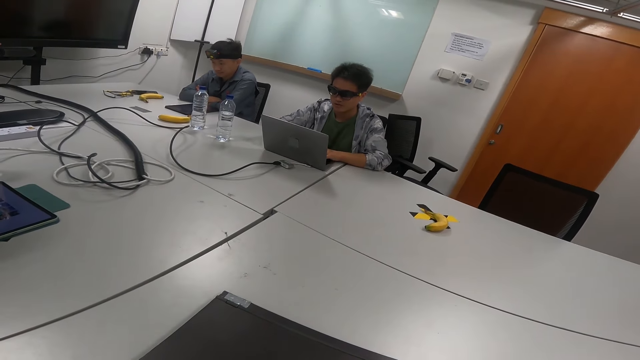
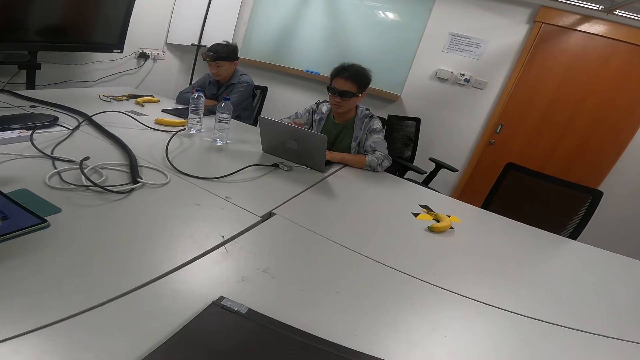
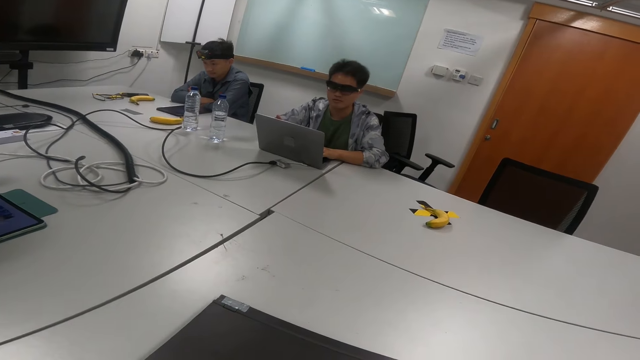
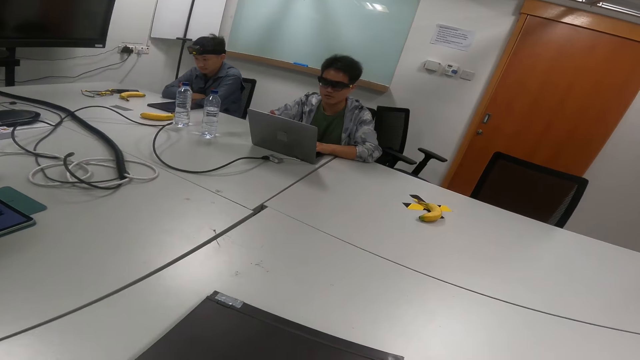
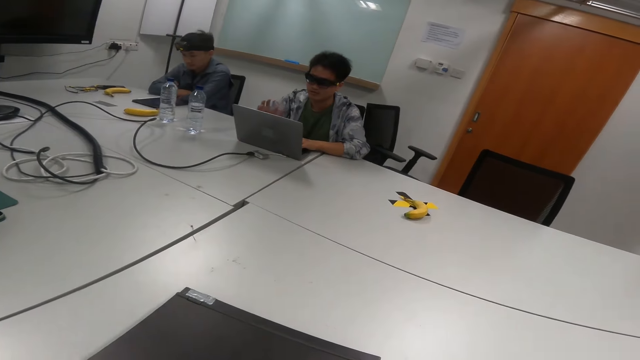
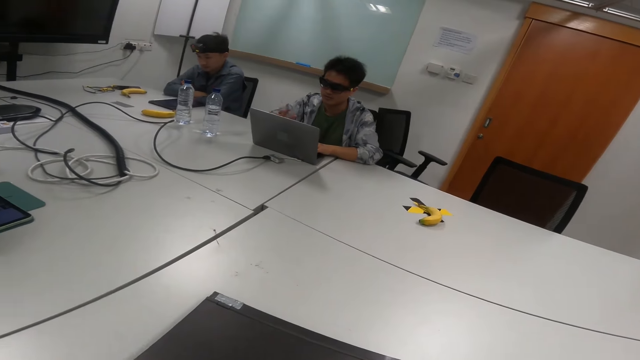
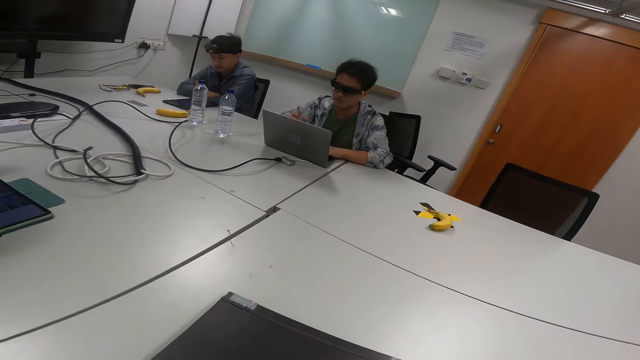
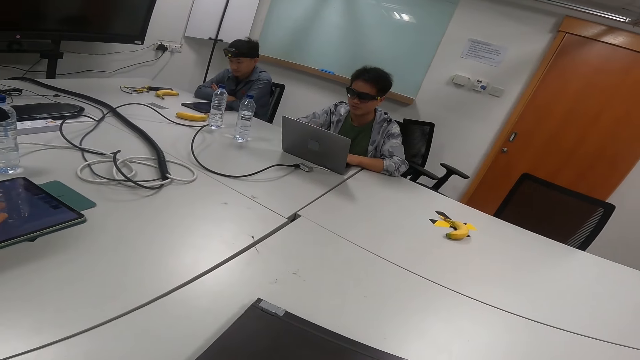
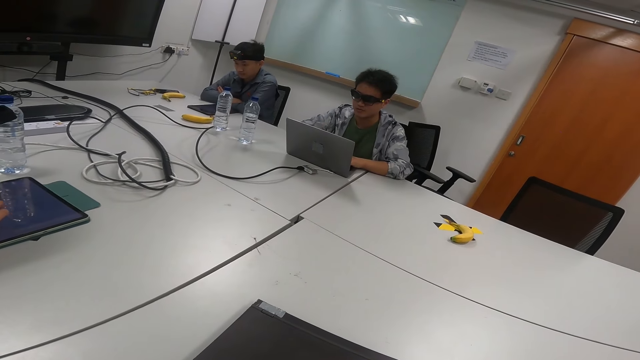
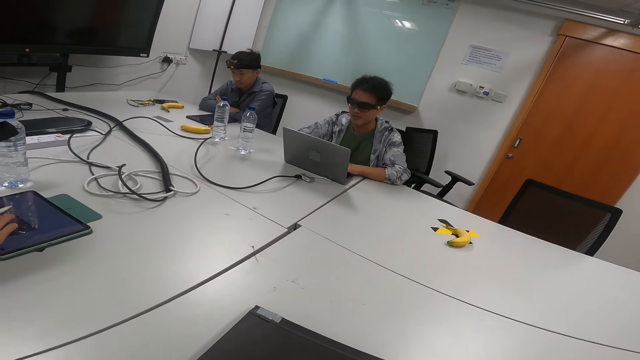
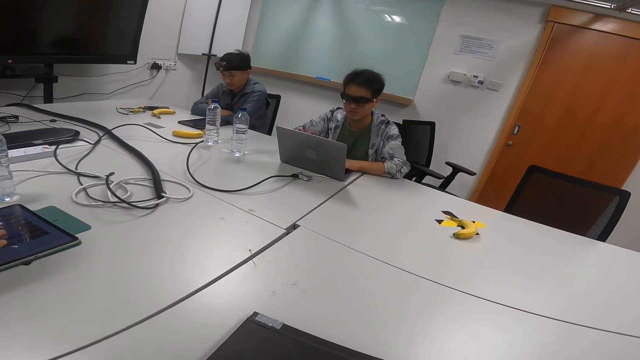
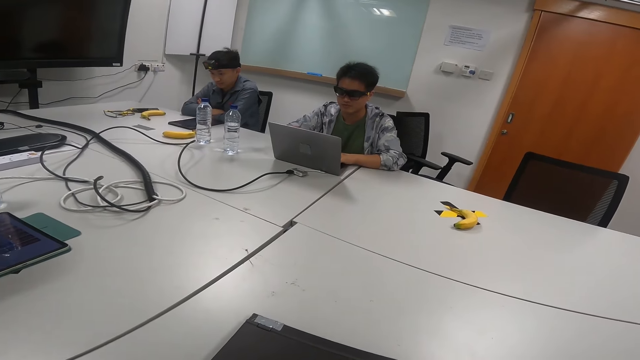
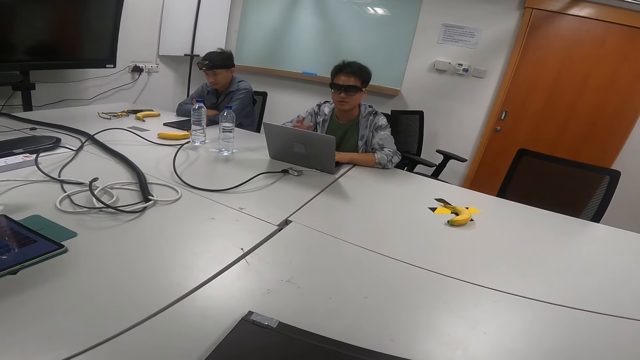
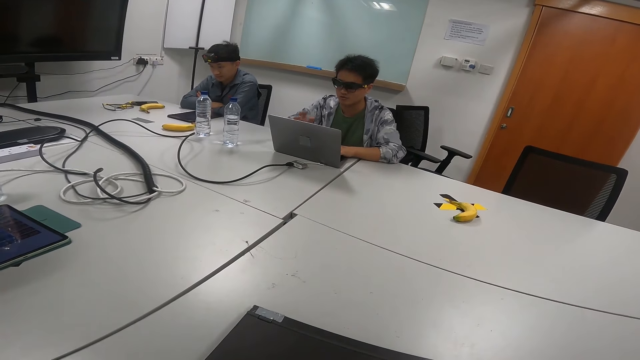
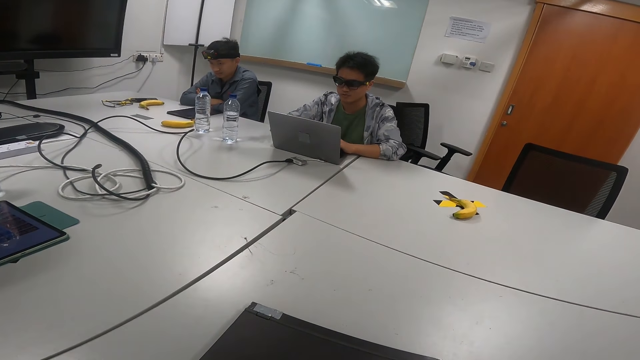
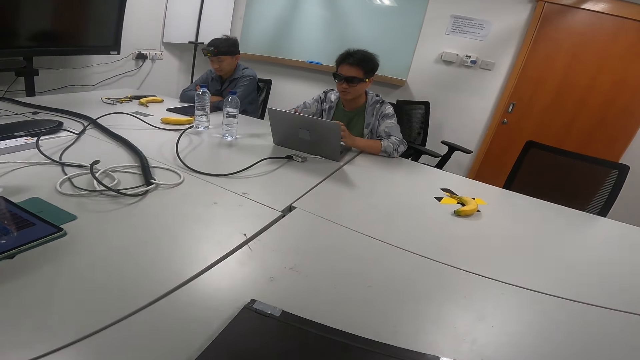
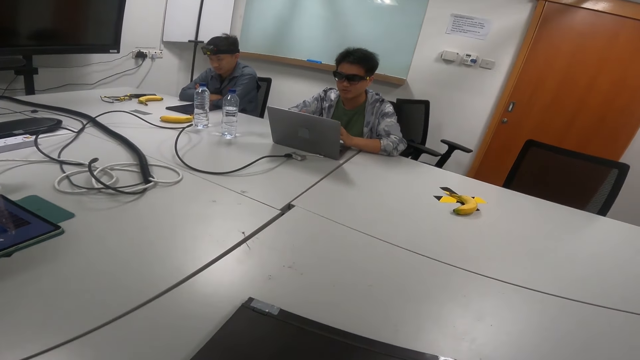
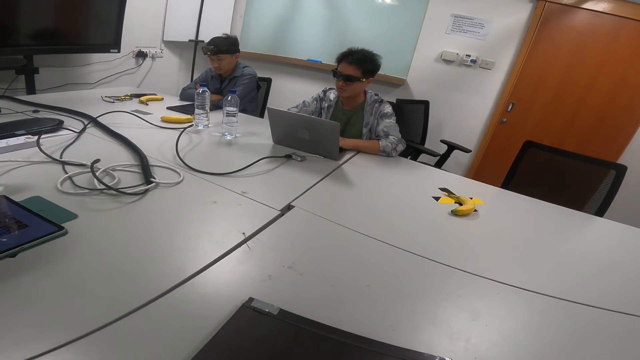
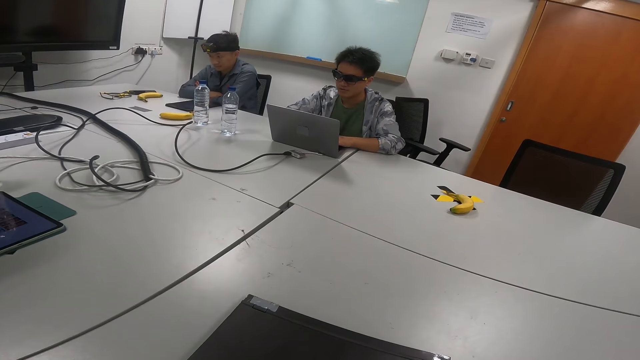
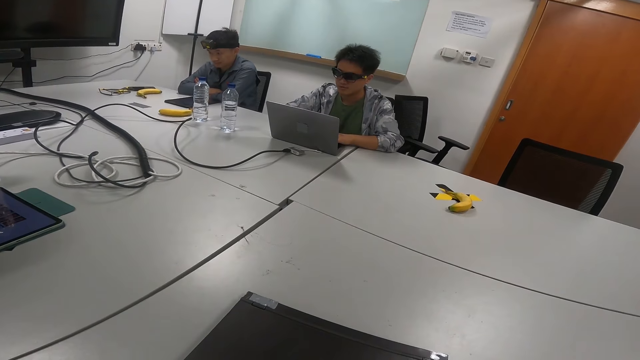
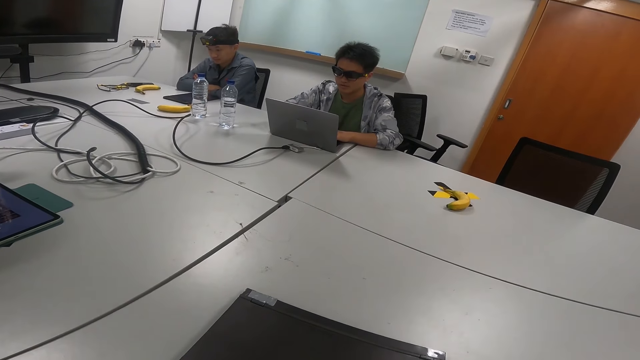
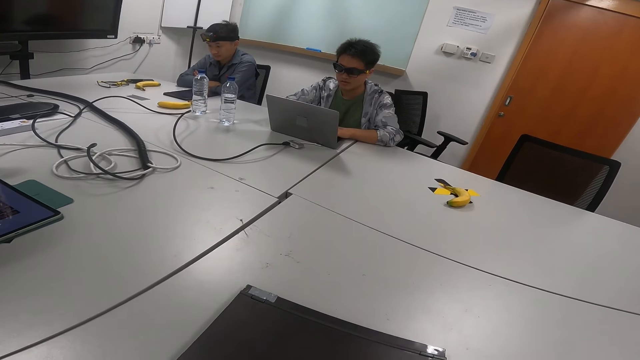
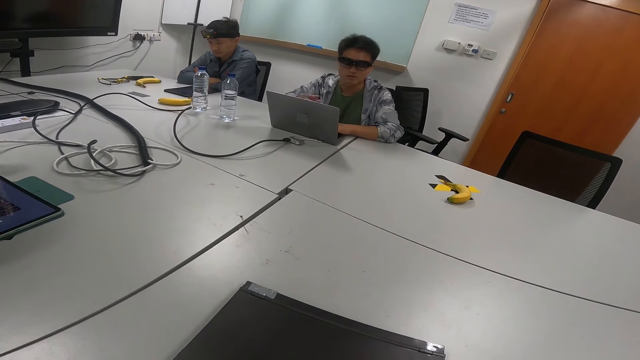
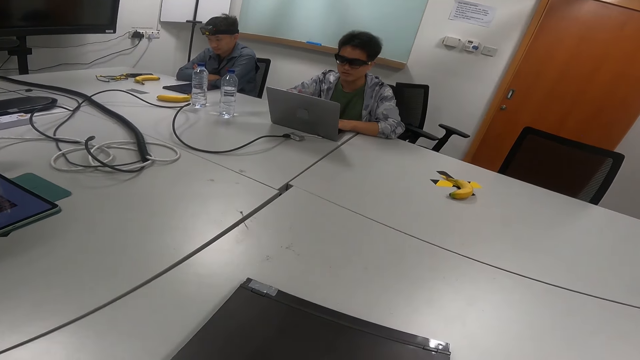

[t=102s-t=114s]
A person types on the tablet. Another person reads from the laptop.

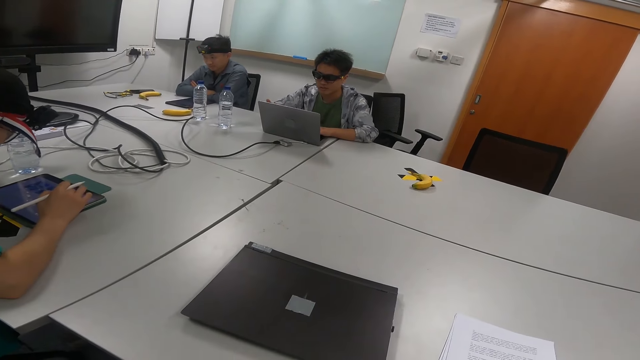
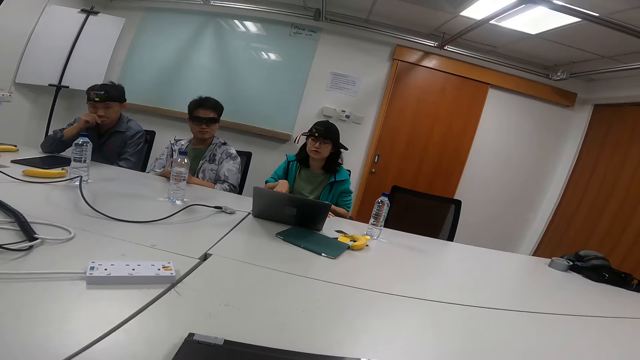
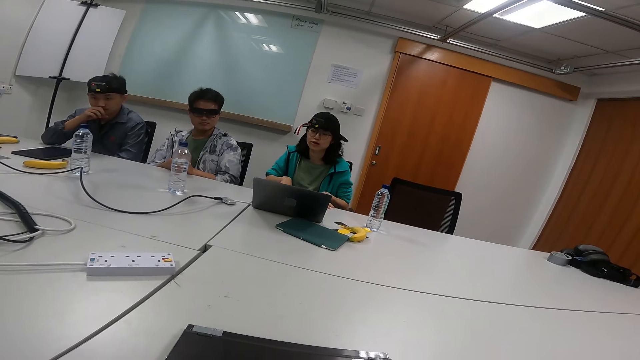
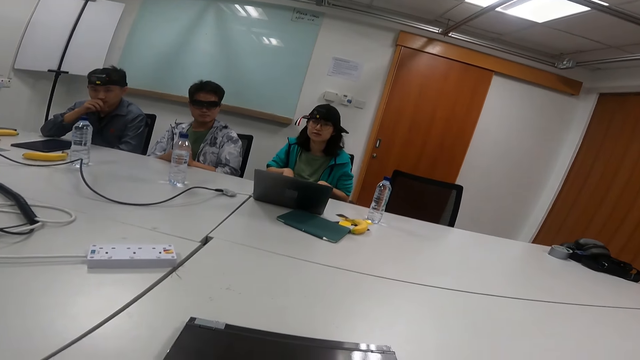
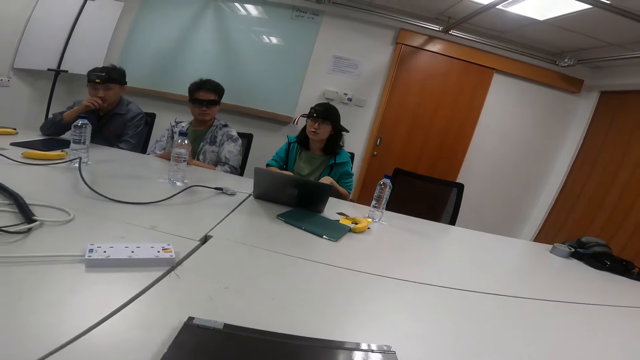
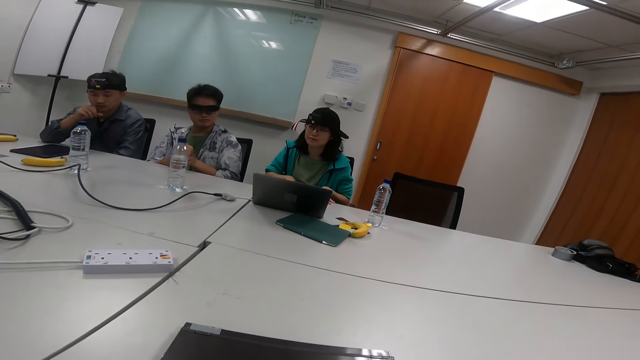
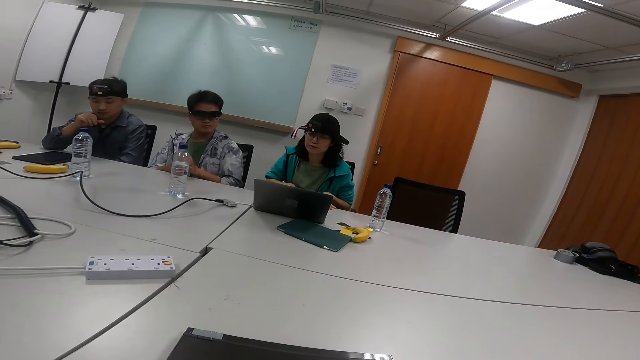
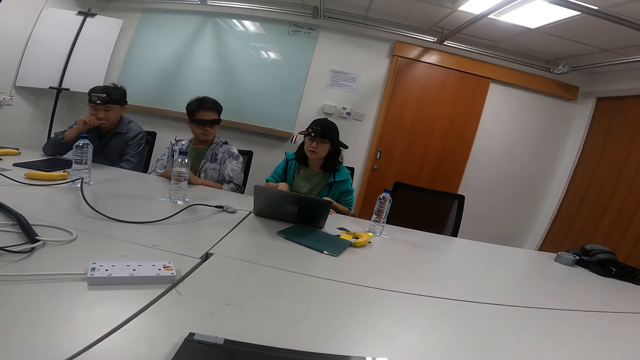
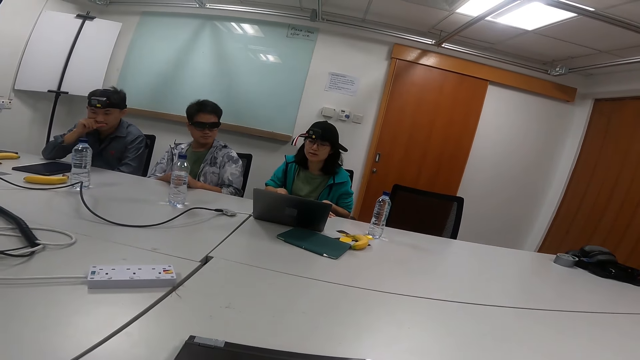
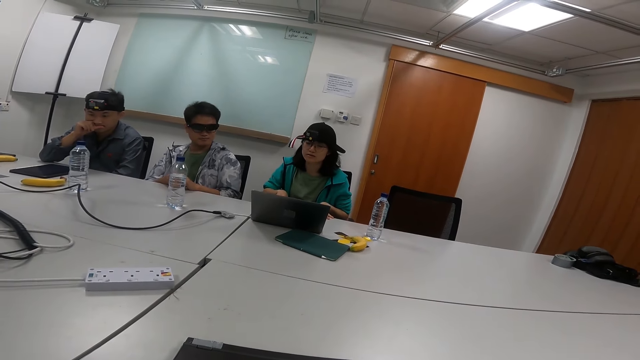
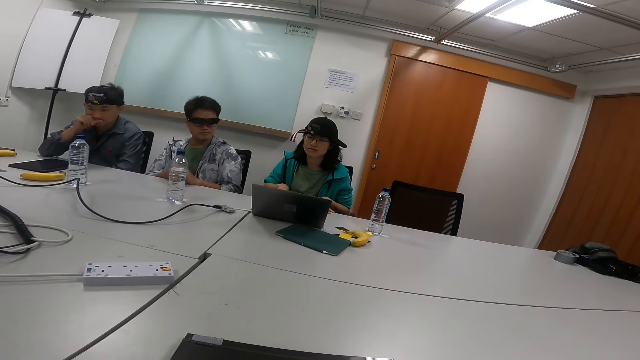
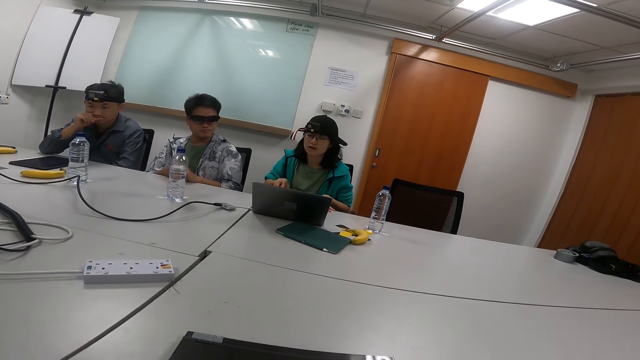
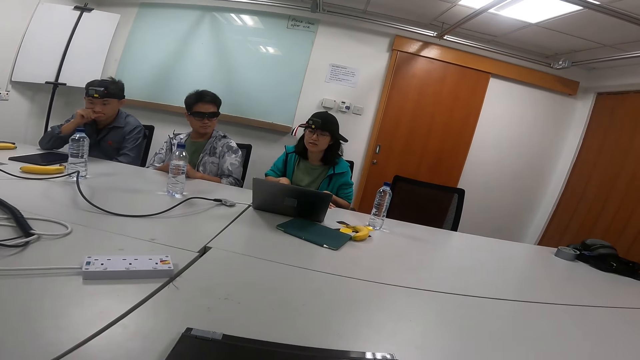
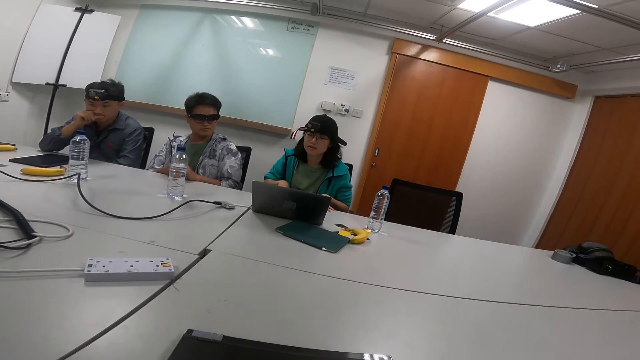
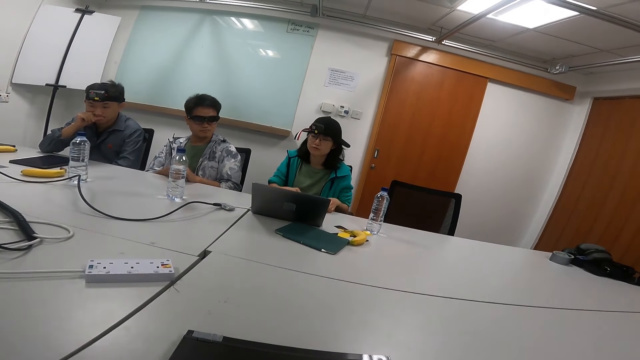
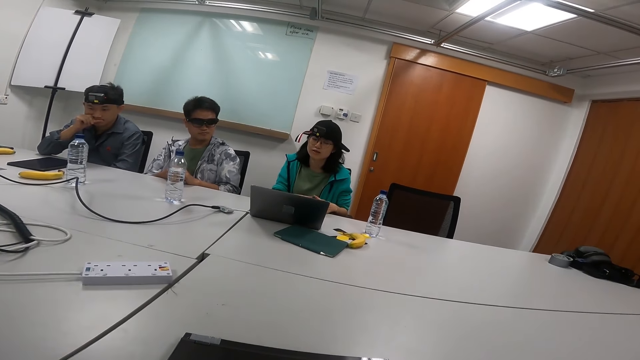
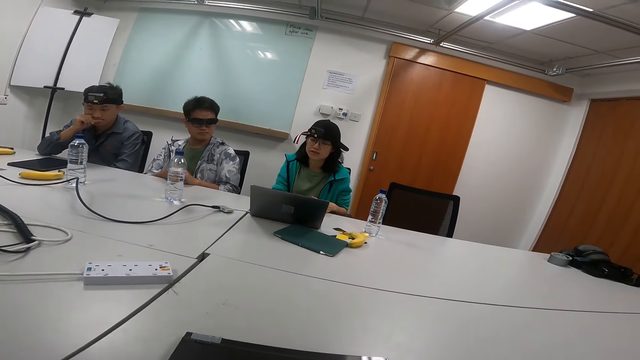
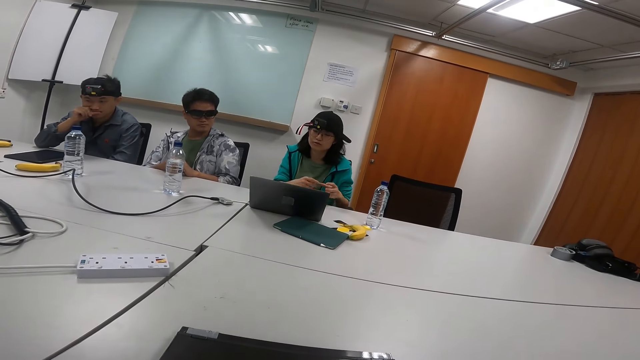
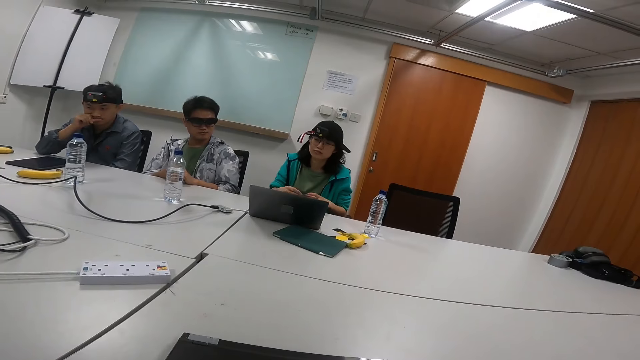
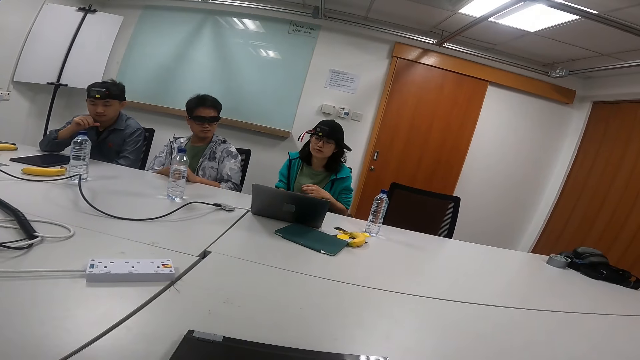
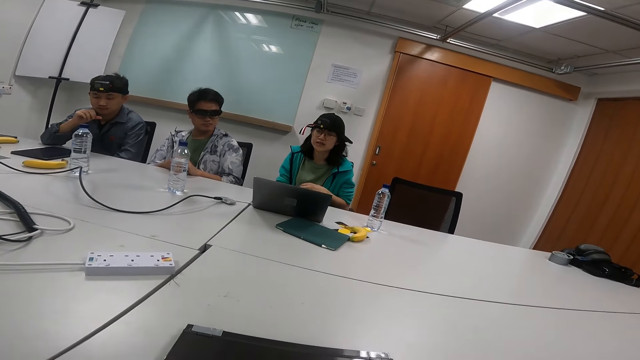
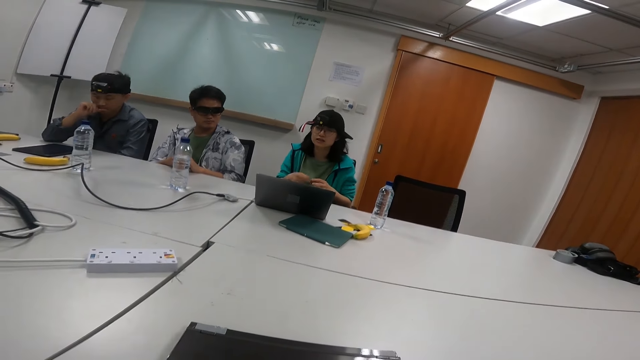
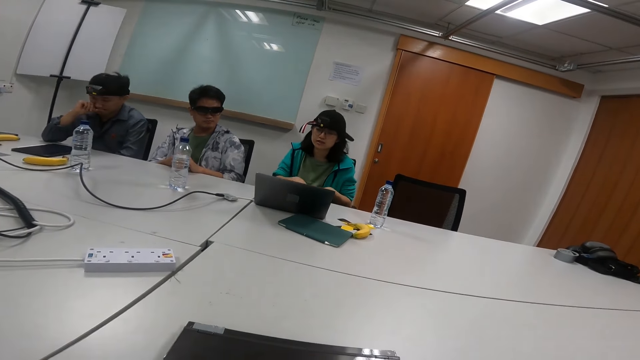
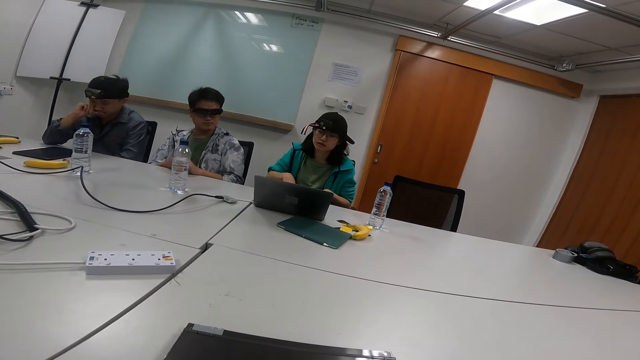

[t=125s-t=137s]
A person types on the tablet. Another person talks to the first person and the camera wearer, reading her laptop.
